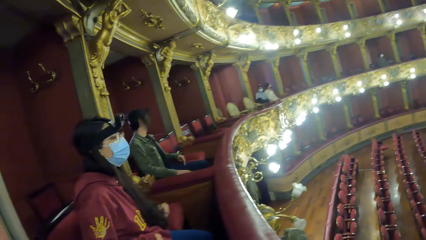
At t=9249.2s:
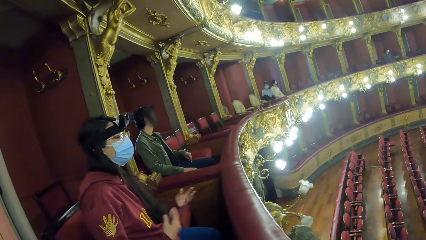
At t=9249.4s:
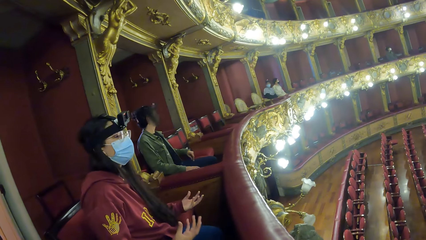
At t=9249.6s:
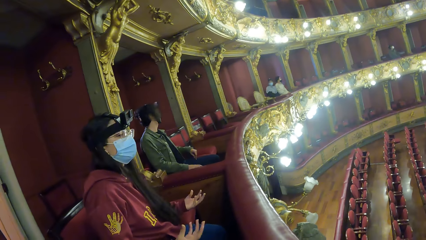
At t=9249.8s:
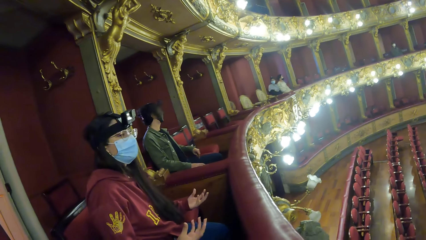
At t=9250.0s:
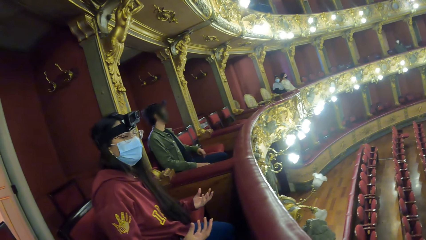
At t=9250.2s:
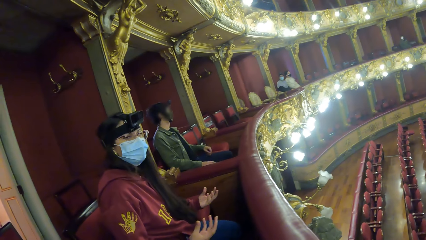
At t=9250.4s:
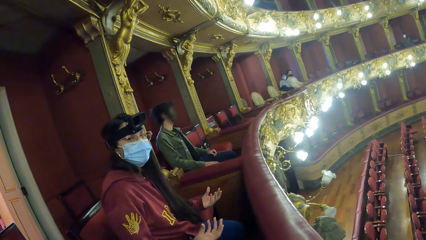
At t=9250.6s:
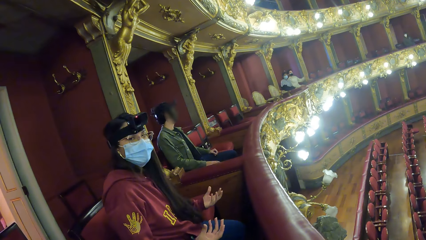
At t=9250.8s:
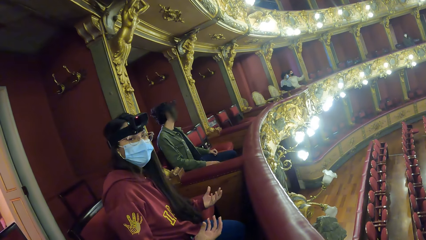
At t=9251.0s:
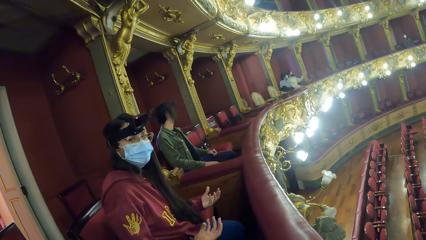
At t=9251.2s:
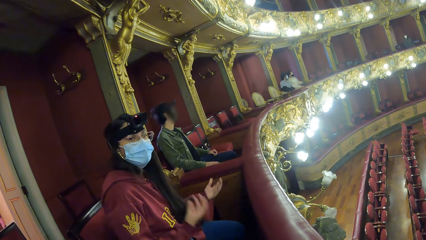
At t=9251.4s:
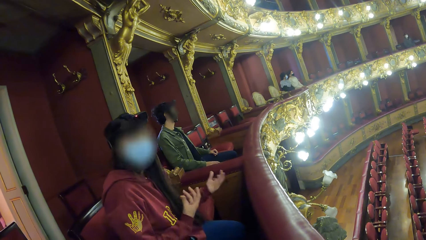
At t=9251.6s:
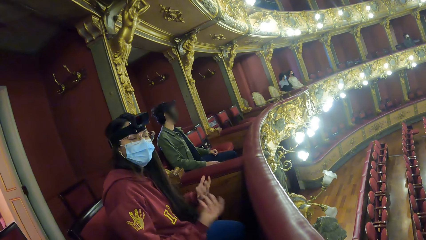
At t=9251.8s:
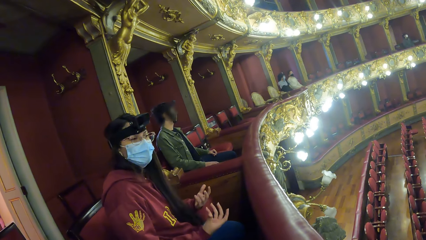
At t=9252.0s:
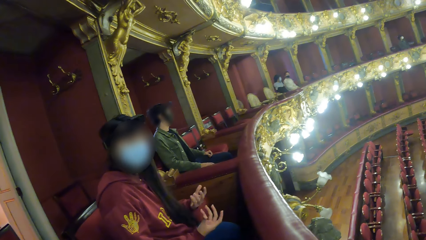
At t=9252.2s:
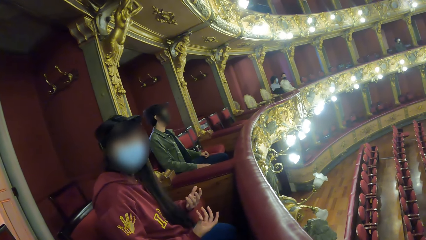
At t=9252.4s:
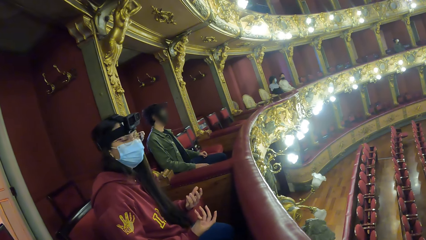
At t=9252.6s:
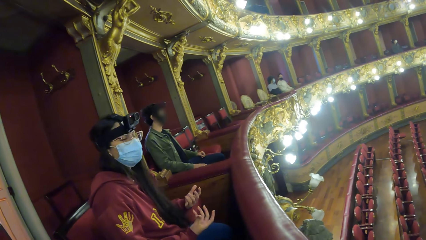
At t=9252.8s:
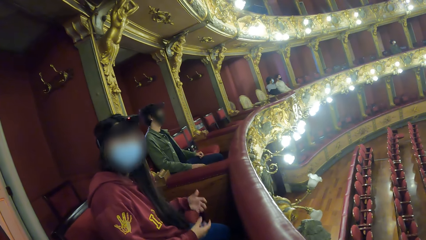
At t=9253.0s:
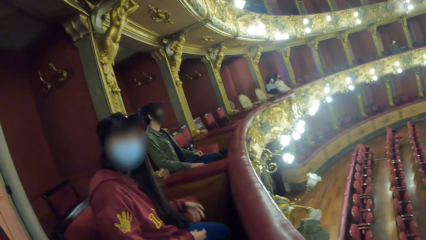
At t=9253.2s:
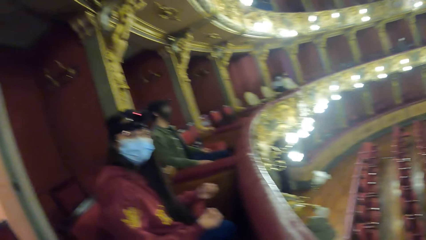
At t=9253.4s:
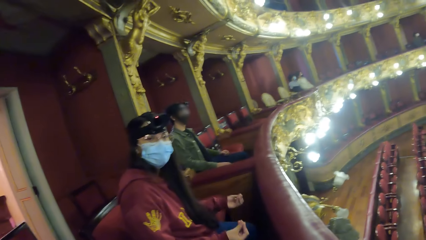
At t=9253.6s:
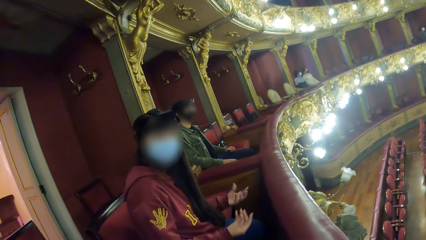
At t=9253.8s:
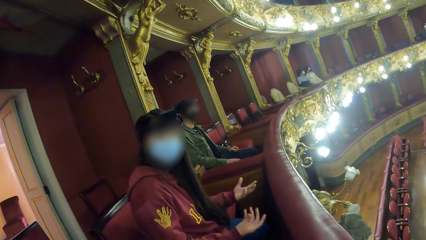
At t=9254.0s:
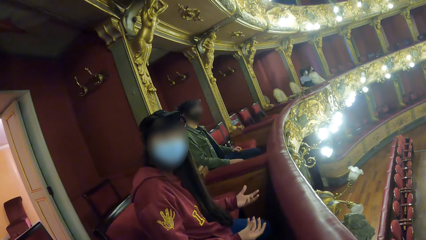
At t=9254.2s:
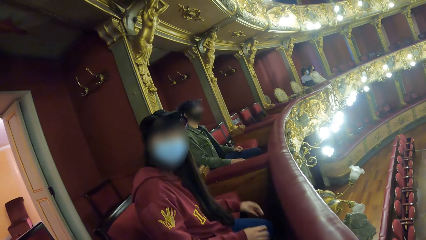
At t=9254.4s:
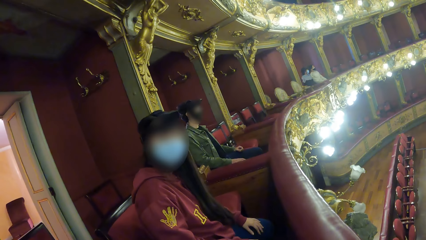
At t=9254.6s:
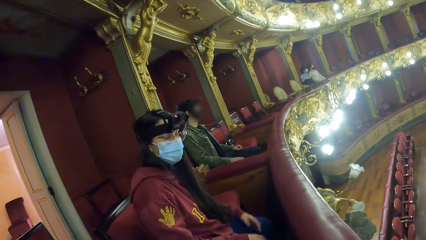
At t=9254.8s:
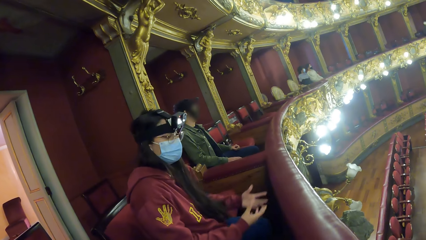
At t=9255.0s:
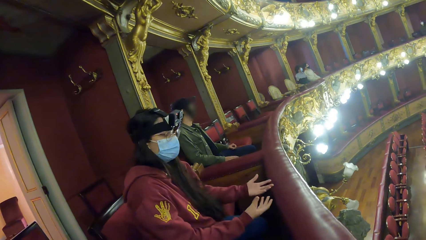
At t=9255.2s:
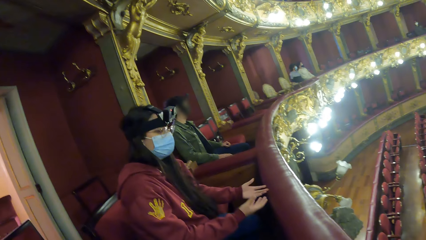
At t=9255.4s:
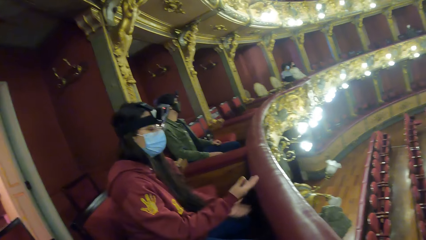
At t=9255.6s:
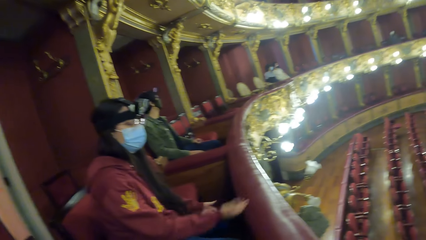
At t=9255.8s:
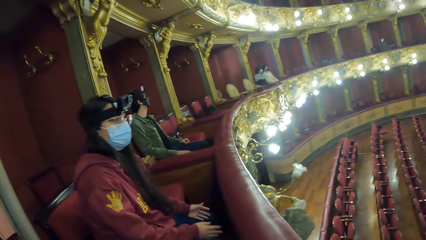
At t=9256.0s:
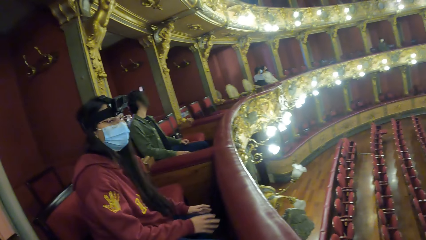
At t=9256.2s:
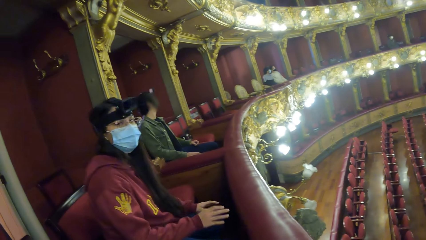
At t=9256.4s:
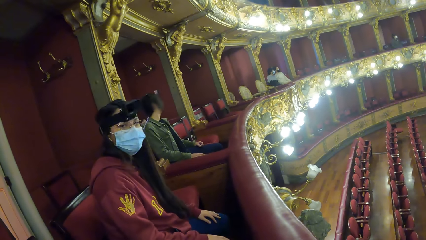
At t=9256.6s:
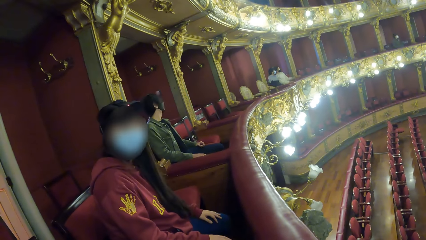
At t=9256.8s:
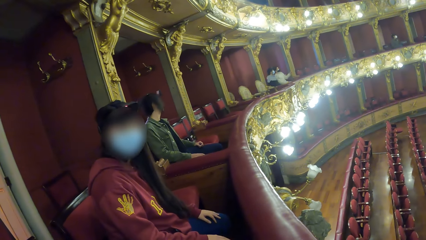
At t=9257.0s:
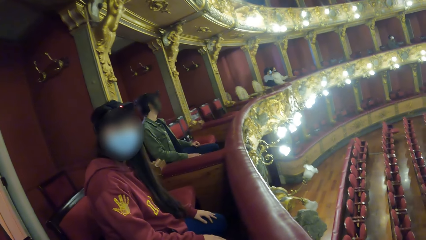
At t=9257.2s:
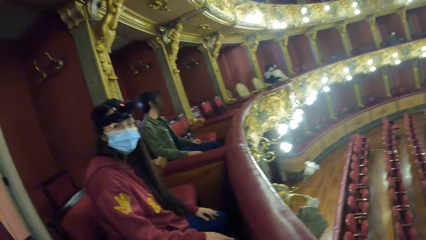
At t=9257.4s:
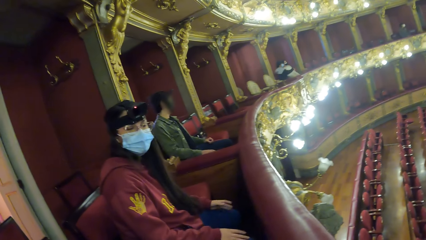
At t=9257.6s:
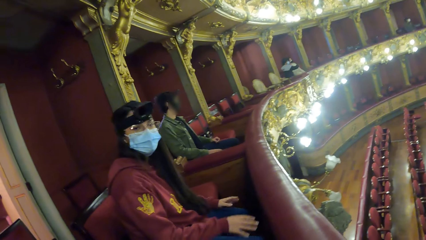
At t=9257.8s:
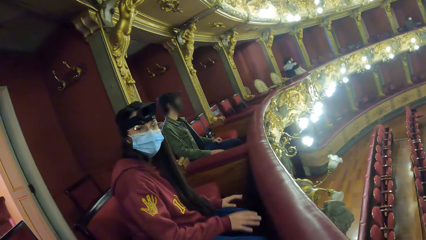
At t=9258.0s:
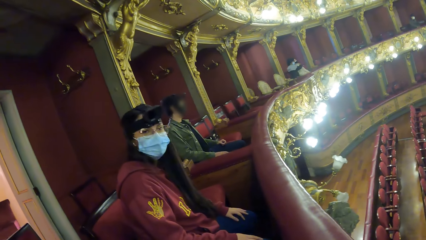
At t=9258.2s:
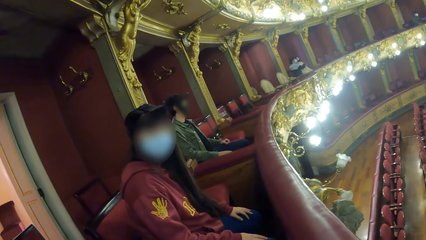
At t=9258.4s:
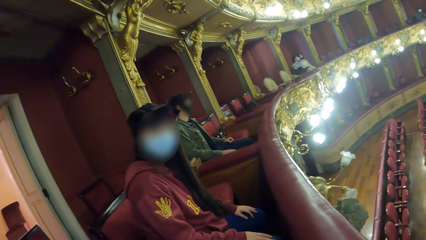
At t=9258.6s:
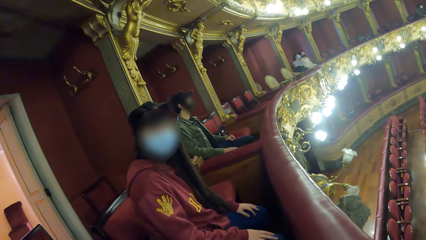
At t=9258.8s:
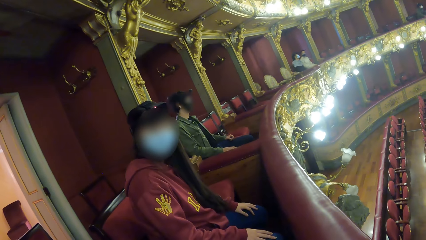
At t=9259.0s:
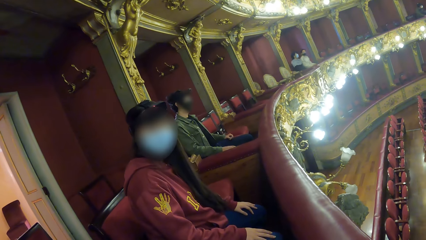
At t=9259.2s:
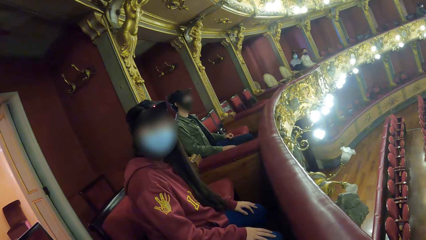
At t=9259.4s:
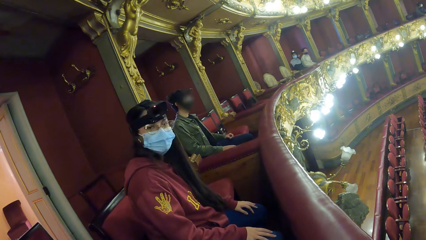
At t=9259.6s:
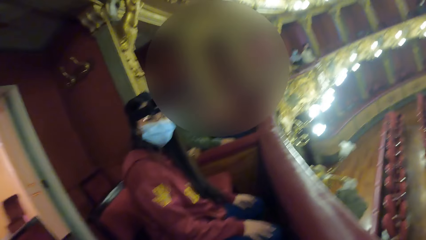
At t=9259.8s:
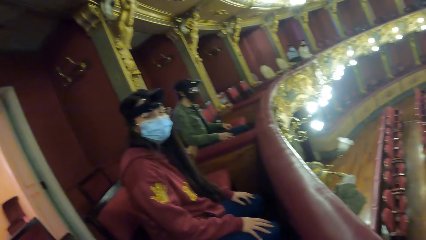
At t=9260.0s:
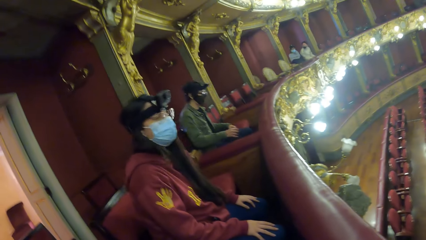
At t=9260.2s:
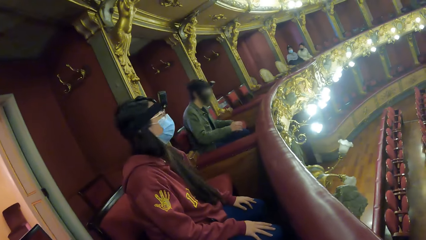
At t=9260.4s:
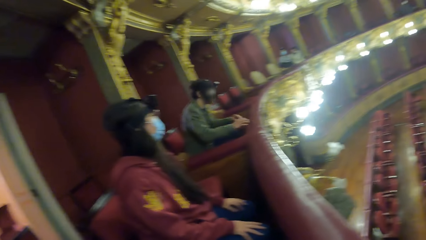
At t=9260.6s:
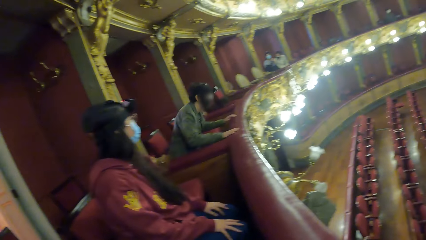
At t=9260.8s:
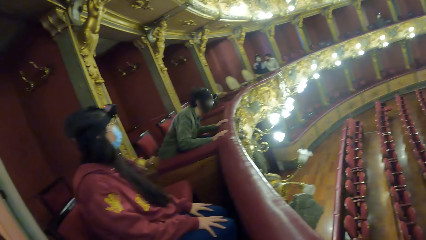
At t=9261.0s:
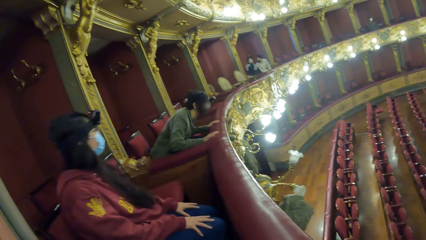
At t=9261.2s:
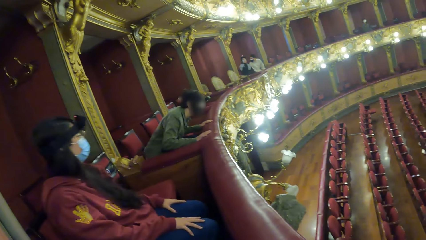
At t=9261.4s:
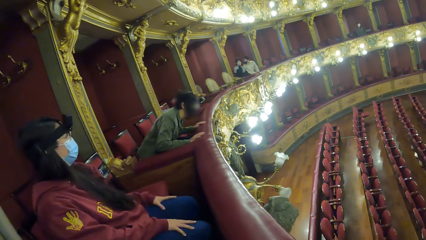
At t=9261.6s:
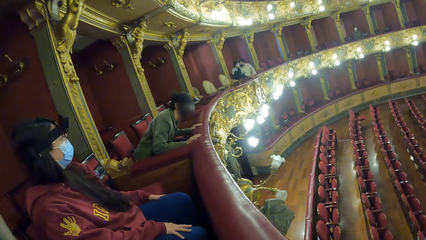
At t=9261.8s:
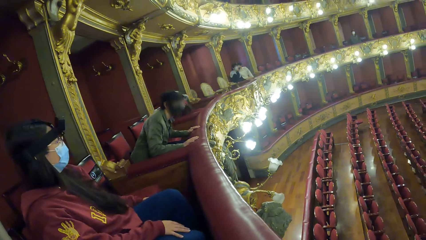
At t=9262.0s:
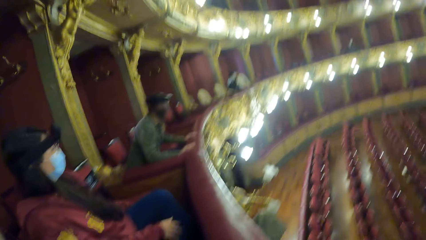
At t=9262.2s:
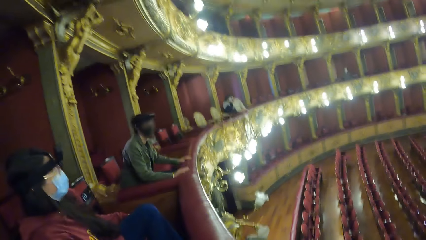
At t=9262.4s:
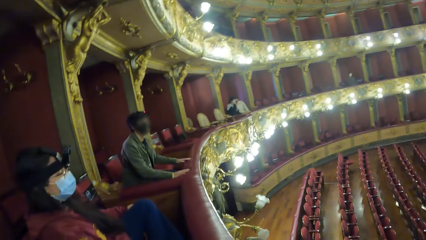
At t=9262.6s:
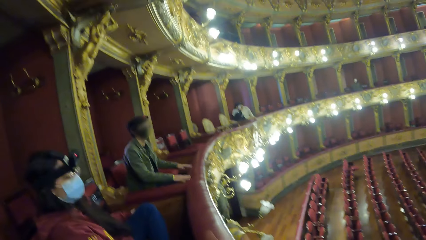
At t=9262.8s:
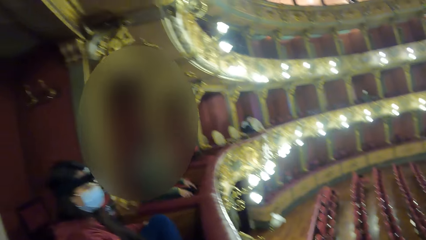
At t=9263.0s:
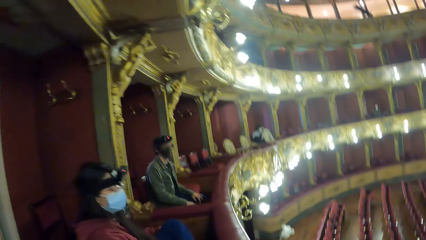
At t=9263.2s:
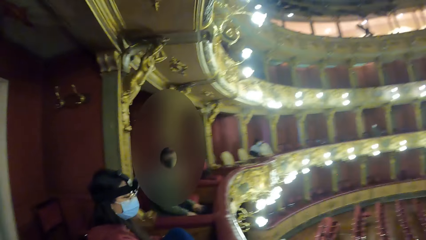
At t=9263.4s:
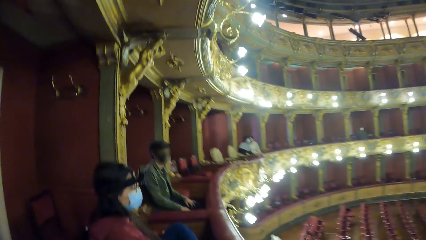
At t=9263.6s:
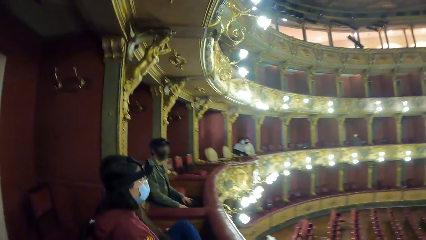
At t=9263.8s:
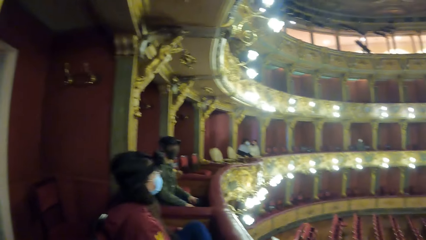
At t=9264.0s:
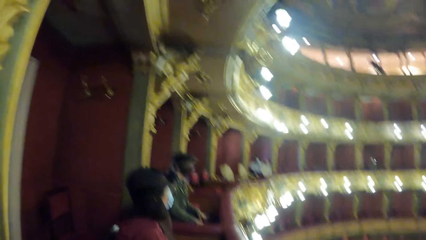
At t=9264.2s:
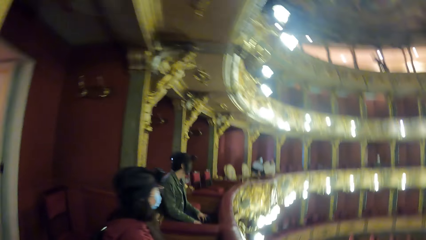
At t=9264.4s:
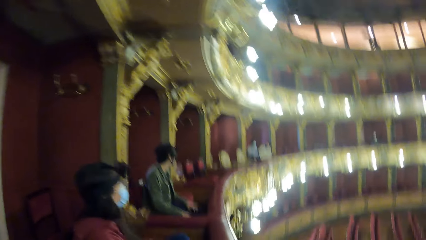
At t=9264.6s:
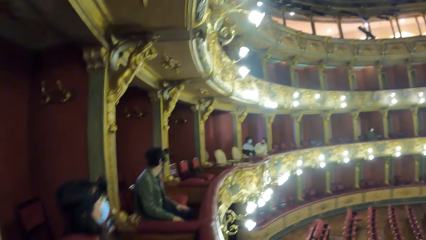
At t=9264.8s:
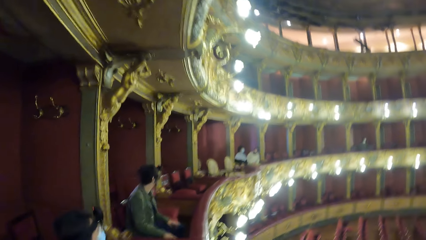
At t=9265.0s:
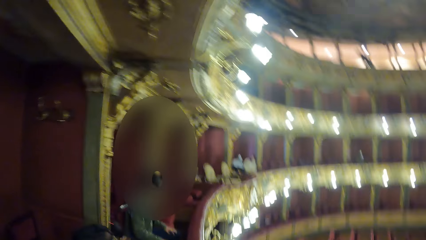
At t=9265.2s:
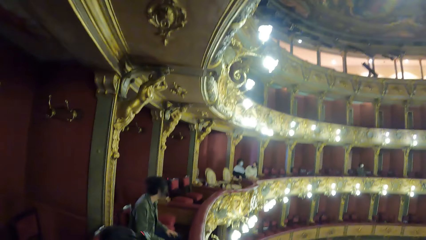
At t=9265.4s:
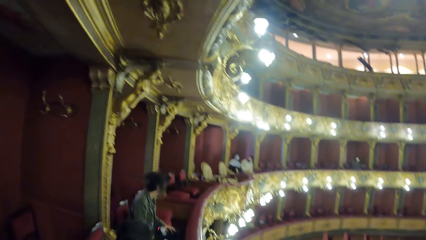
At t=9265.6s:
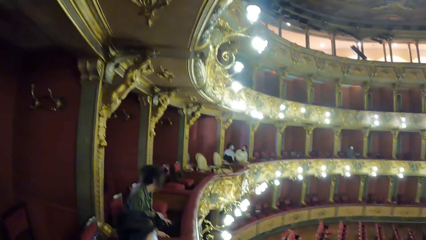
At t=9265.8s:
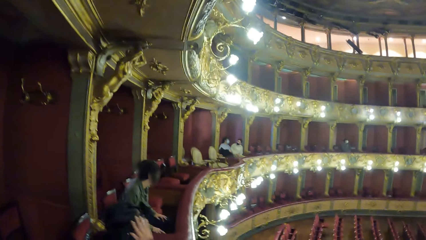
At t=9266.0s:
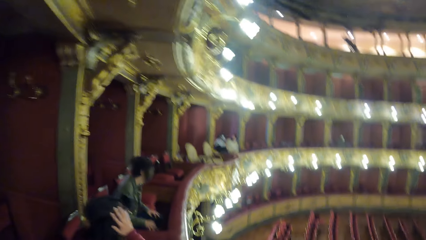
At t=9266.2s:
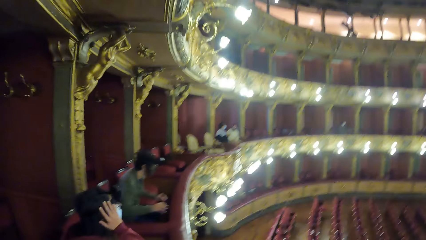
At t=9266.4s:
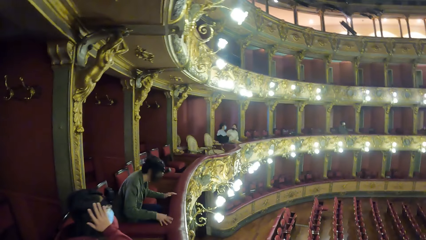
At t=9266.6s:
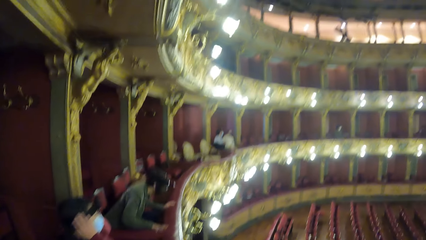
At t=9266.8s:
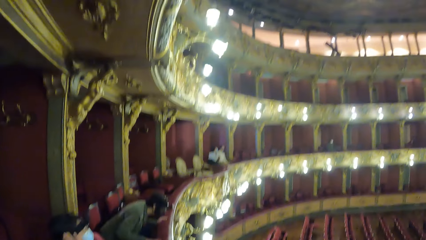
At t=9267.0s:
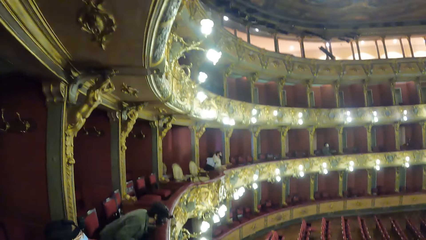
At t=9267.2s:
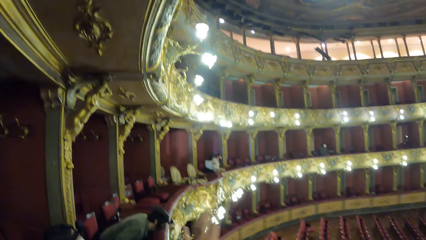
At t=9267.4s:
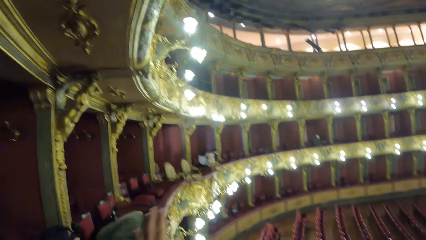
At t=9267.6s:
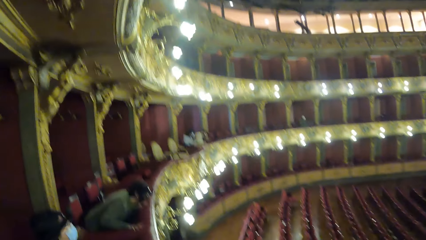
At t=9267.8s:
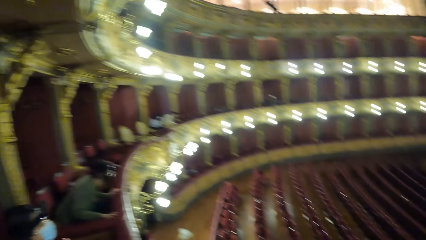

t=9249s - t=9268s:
The woman dialogues with the camera wearer. The woman adjusts a camera head strap on her head with both hands.
